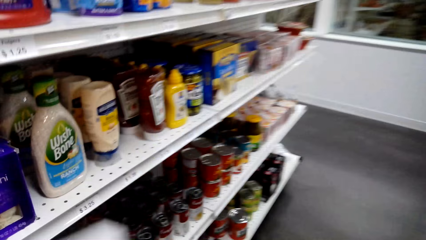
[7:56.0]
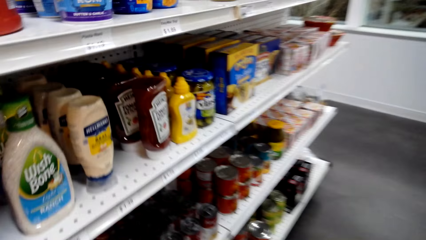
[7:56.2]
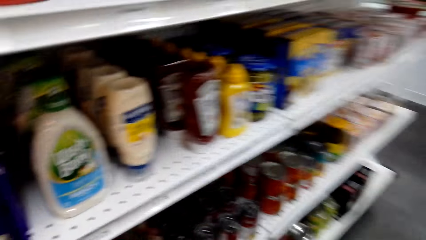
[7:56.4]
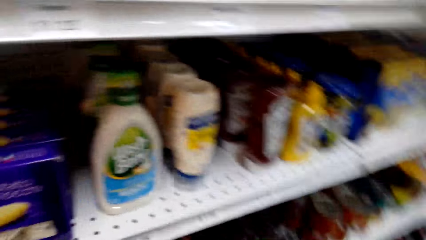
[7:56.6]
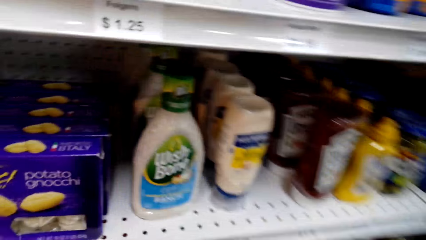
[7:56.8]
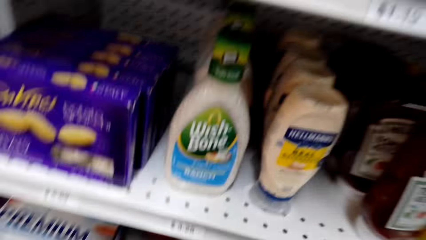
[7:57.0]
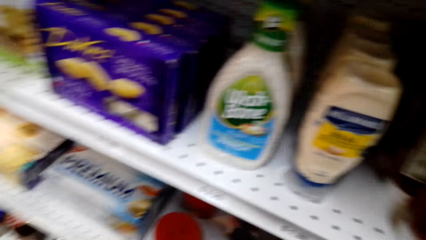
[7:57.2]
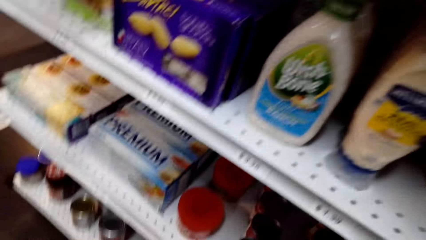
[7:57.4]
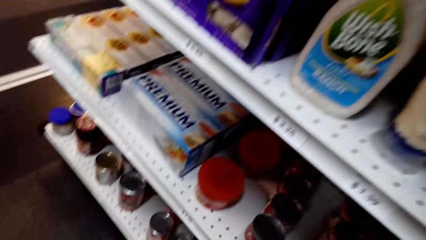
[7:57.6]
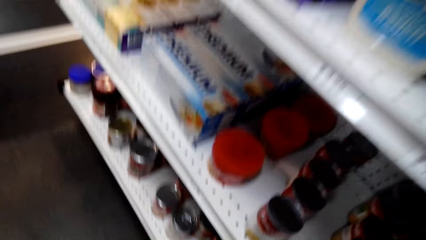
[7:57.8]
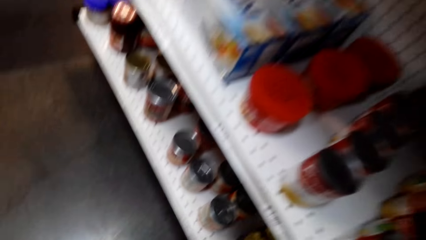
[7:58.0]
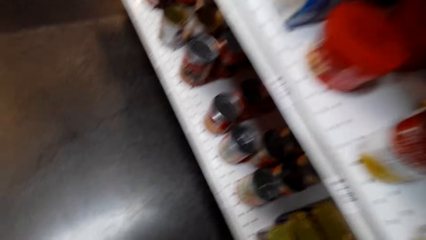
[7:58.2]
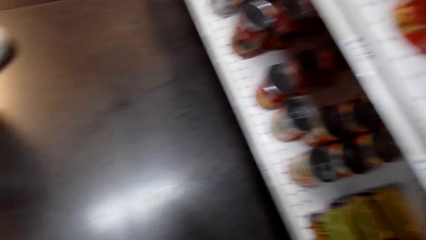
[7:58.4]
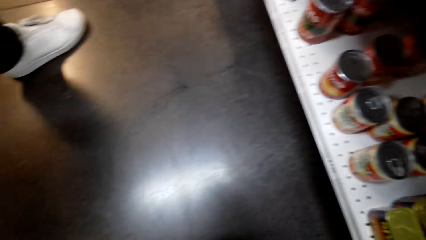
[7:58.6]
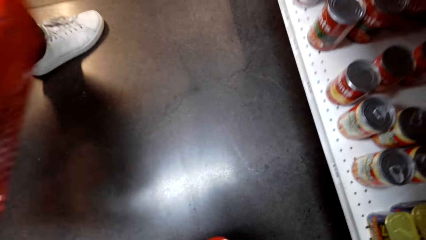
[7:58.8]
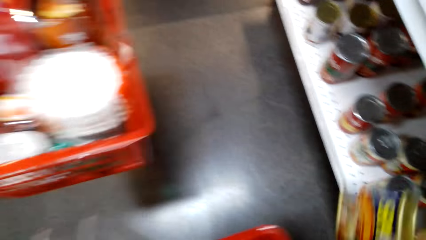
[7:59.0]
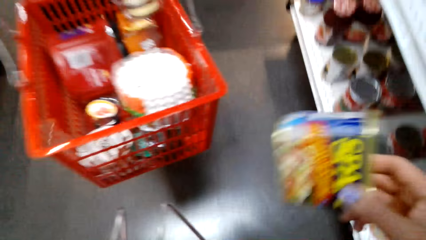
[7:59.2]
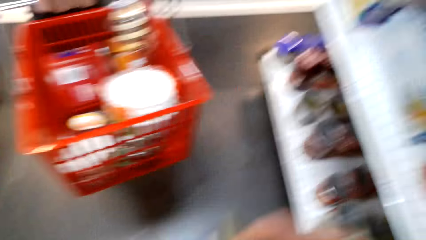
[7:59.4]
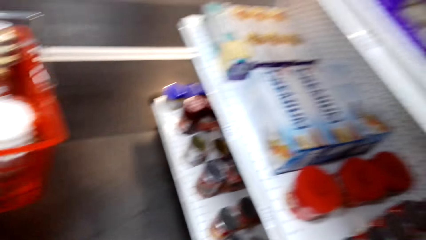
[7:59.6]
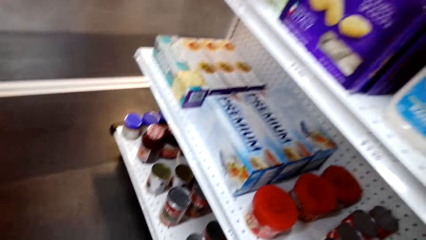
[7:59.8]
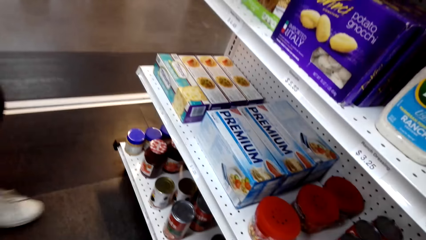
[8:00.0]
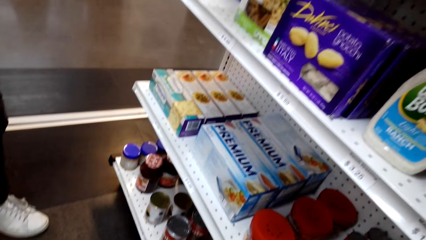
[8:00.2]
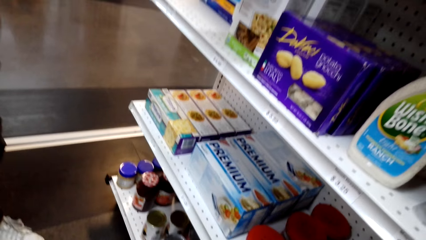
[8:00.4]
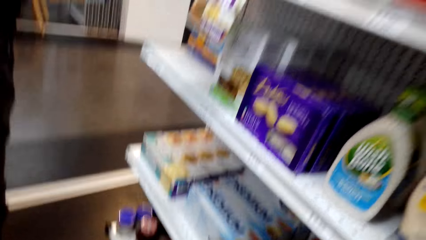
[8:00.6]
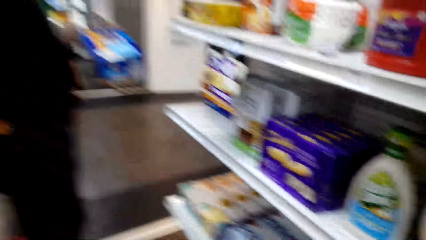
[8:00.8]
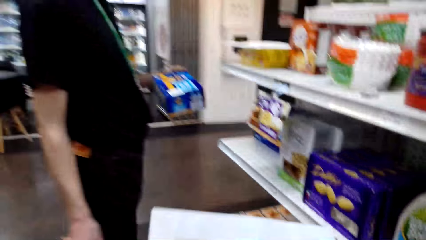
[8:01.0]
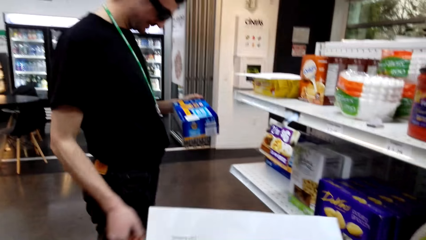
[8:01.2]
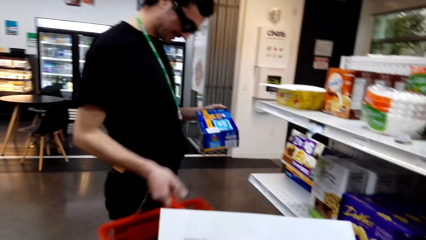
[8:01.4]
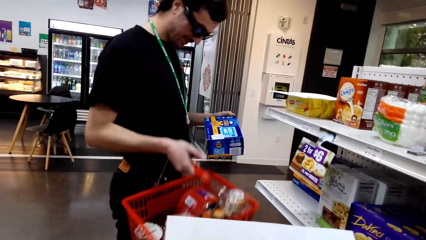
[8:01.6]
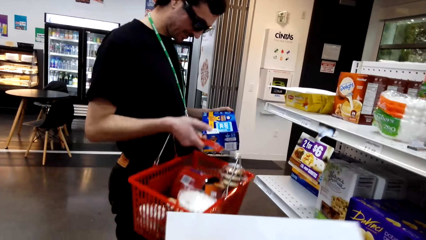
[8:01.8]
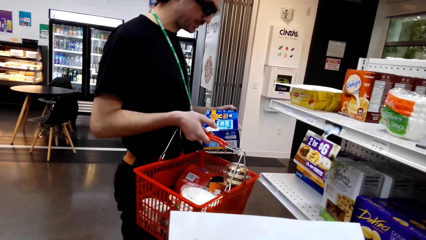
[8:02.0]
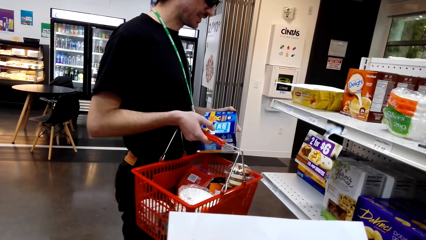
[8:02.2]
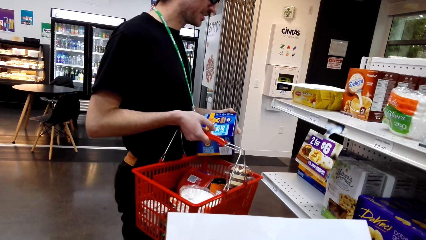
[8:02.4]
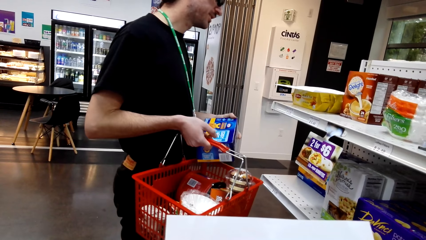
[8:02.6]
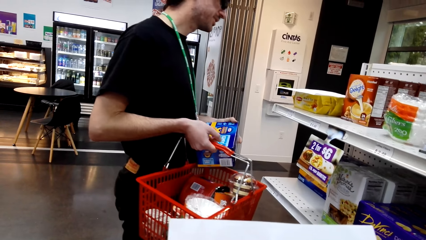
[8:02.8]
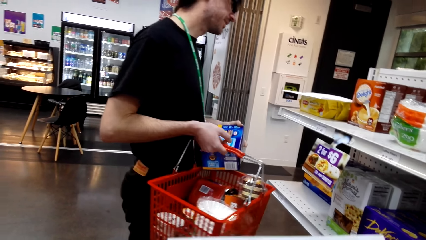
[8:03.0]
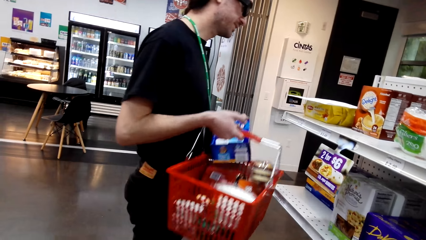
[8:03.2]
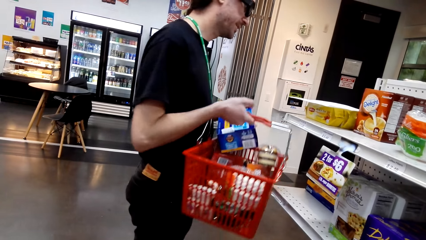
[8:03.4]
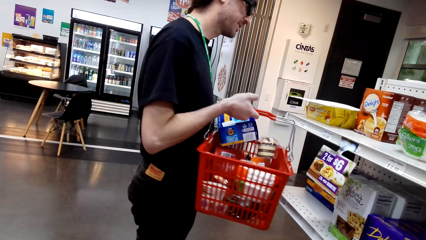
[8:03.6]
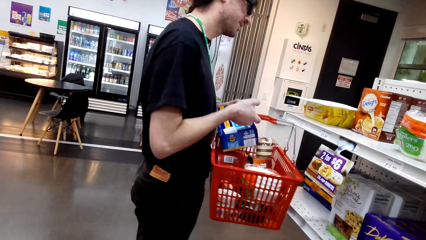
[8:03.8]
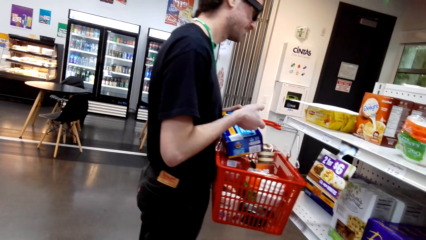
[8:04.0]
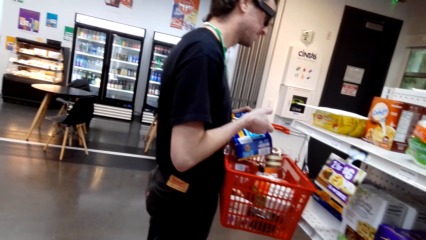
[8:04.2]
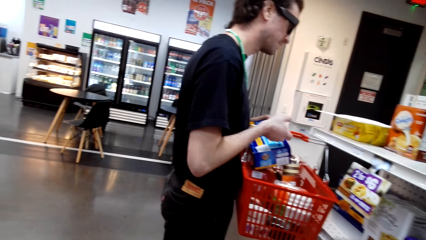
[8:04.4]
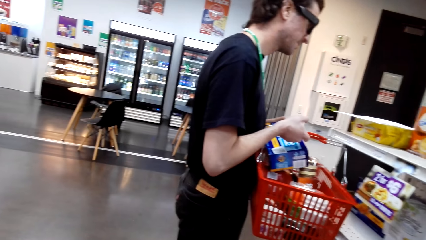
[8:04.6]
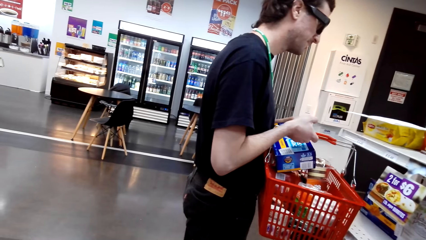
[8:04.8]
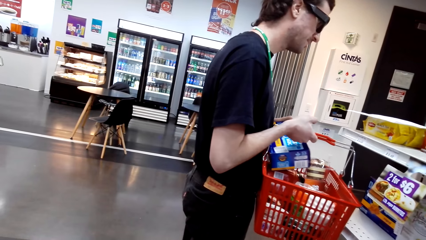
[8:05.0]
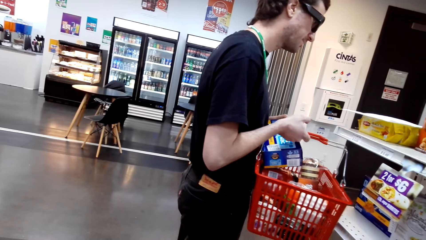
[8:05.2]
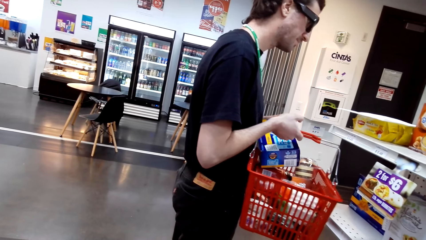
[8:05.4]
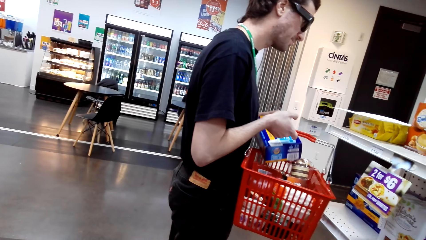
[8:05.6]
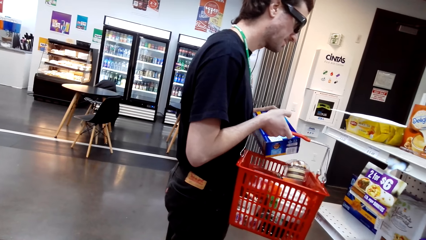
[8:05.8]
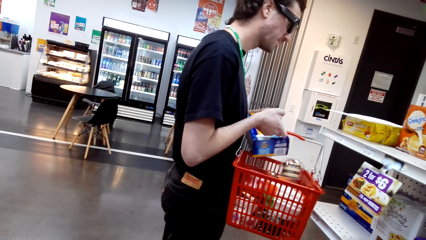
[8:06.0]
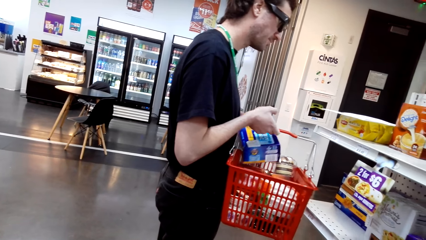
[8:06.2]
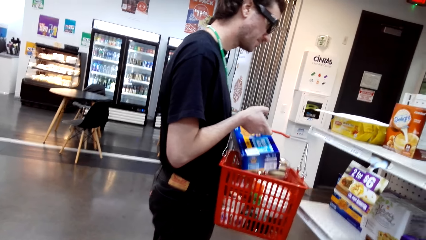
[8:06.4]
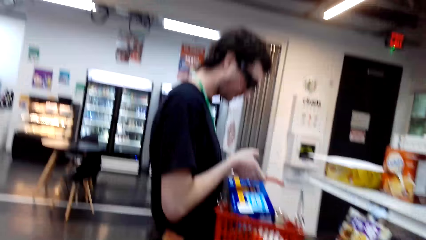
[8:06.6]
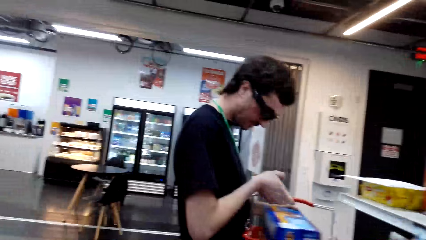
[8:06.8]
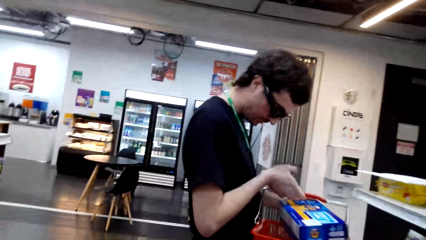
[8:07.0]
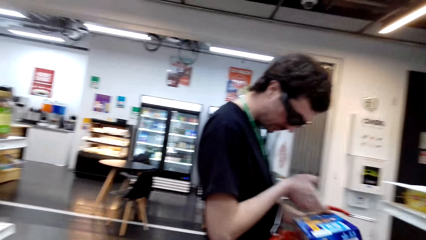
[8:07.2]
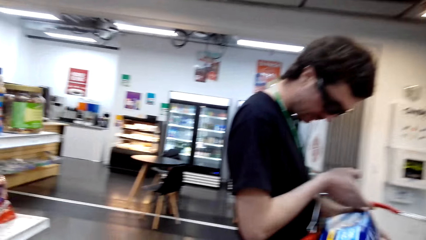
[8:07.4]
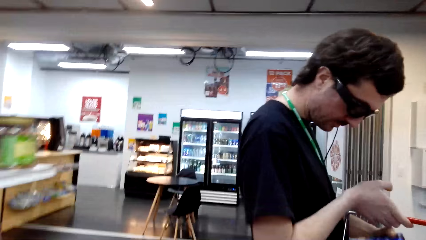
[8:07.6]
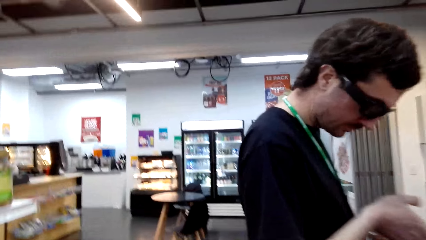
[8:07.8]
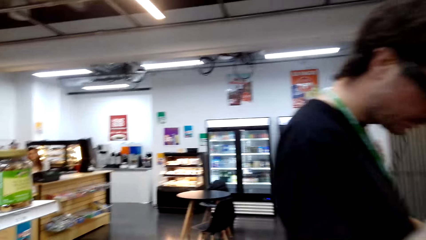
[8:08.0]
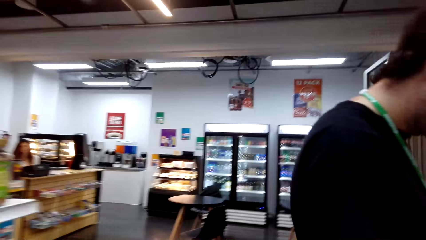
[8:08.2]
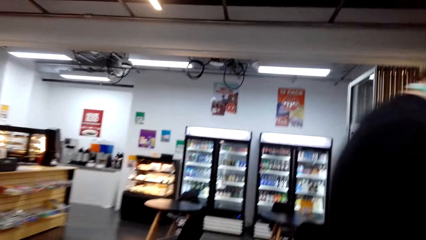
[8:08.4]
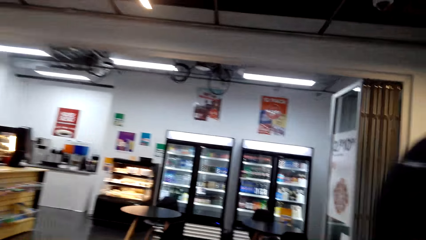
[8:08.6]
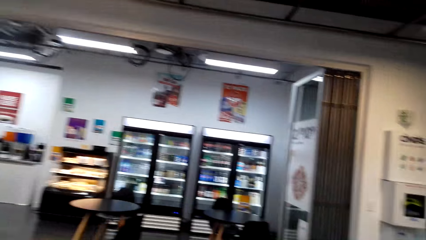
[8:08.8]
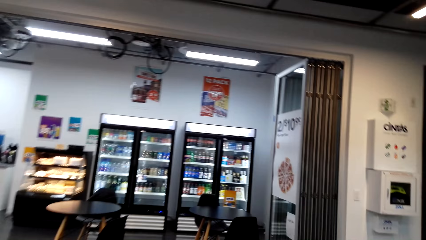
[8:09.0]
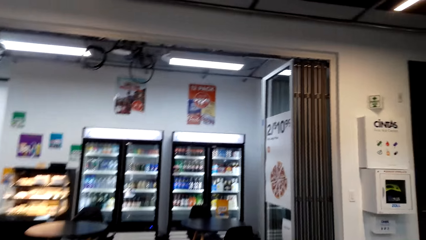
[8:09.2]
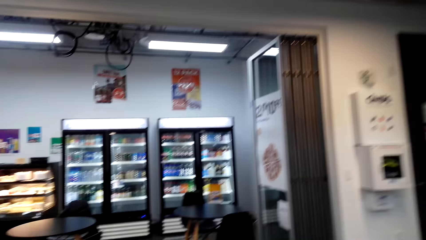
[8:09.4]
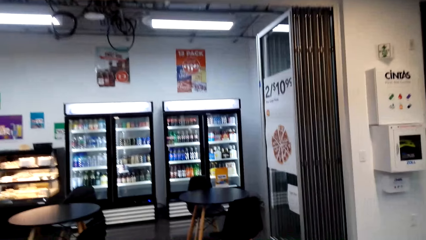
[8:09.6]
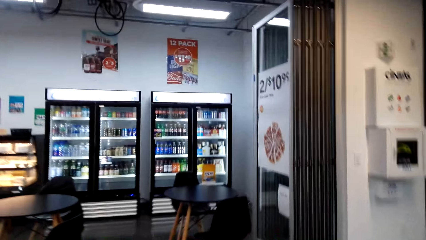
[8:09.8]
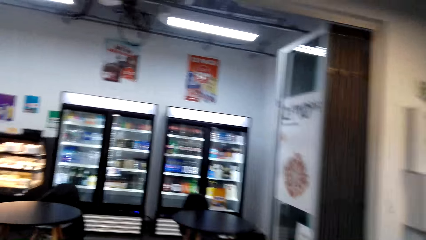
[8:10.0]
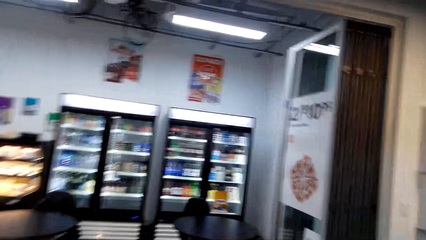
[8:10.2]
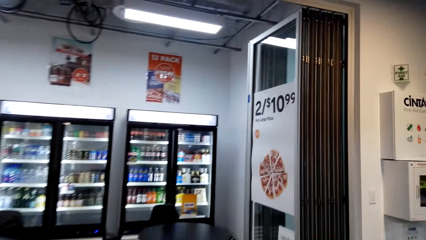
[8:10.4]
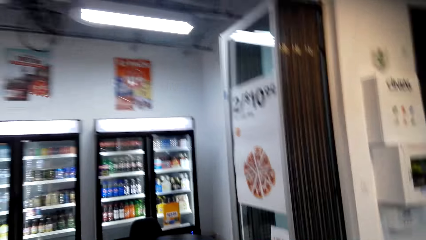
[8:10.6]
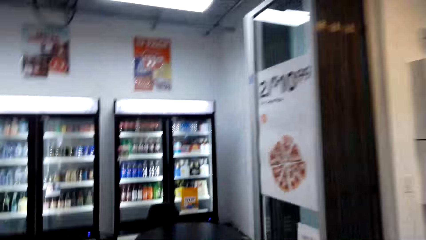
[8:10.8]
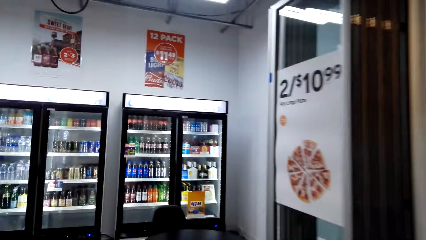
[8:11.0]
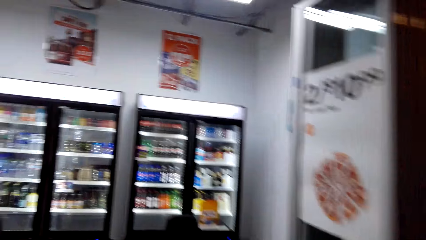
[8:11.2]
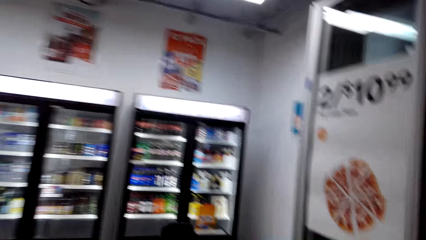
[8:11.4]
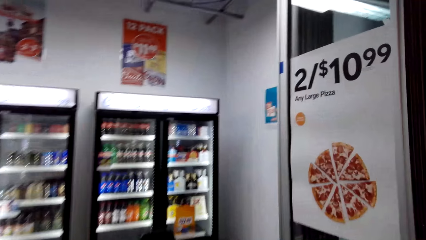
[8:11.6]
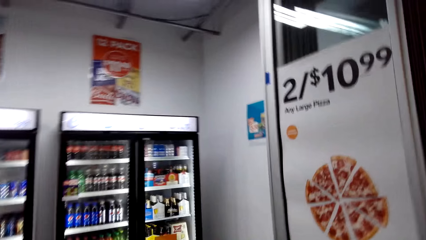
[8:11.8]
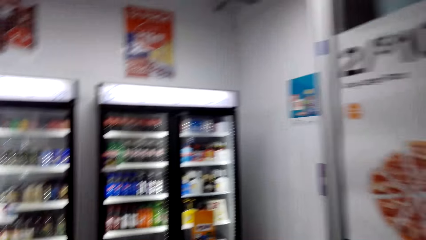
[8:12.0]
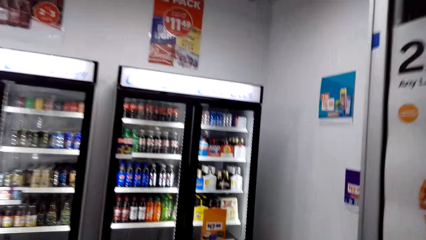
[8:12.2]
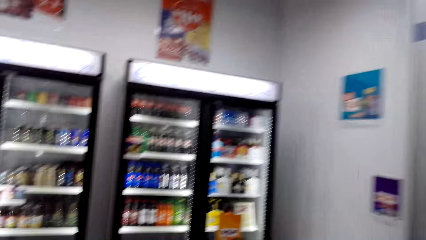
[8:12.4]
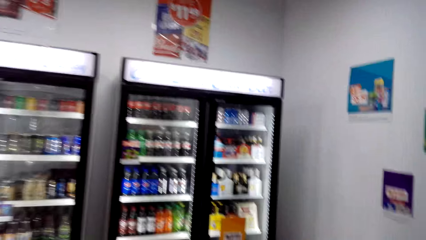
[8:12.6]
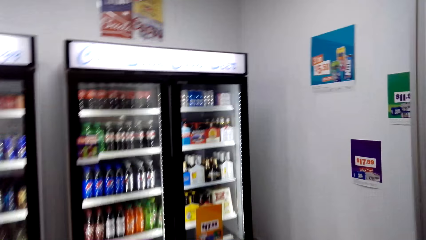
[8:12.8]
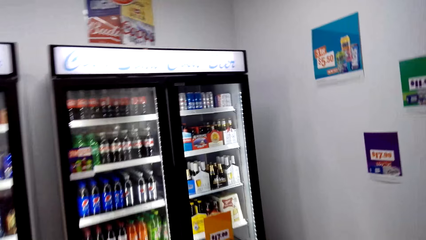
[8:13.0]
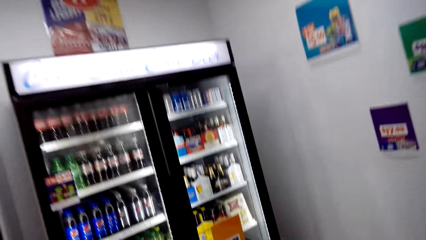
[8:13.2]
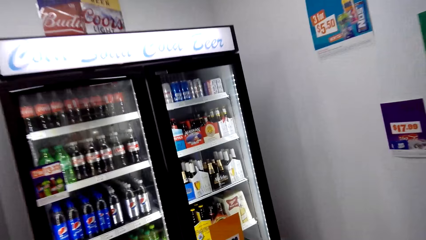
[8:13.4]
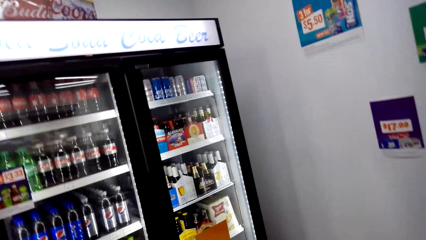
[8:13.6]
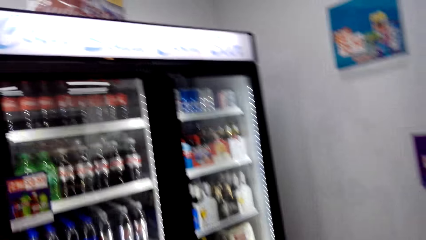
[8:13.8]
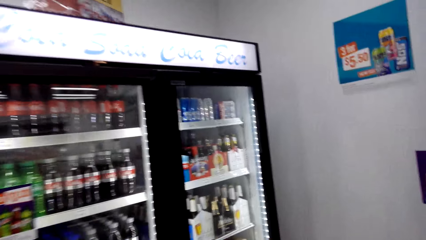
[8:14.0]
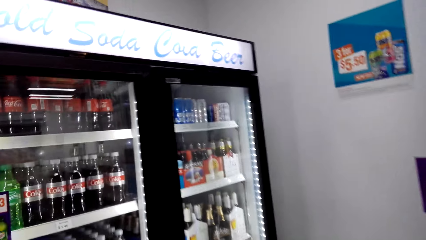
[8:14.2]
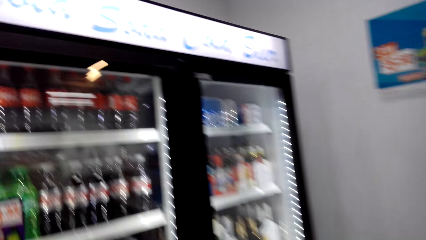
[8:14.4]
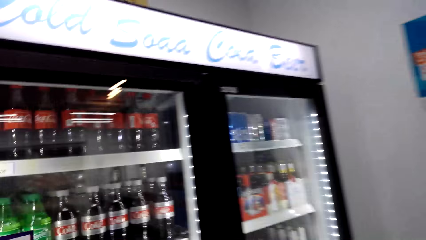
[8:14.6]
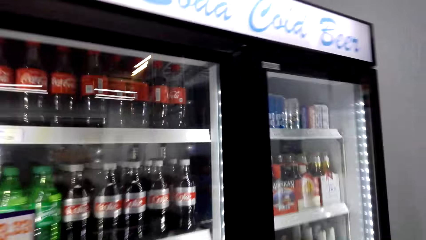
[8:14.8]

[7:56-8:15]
The camera wearer walks around a supermarket. They look around the supermarket. A man walks around the supermarket. The camera wearer reads the shopping list. The man looks around the supermarket. The camera wearer looks around the supermarket. They walk around the supermarket. They walk around the room.
